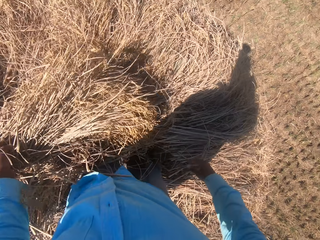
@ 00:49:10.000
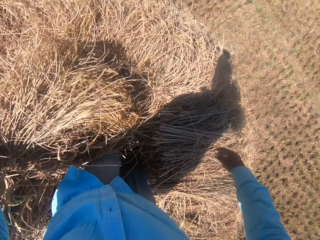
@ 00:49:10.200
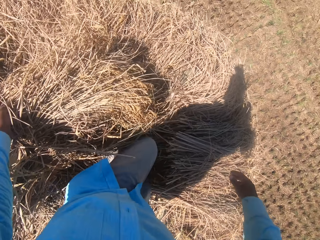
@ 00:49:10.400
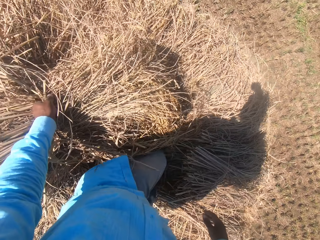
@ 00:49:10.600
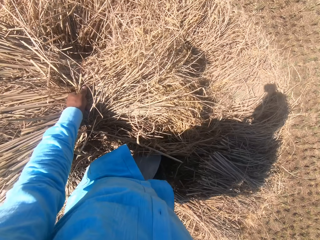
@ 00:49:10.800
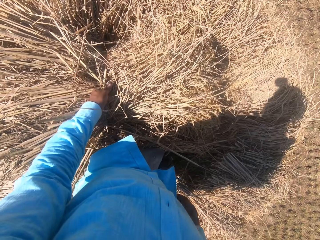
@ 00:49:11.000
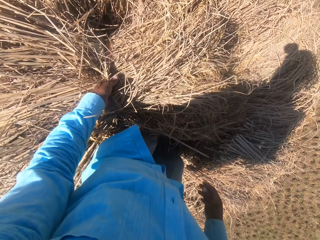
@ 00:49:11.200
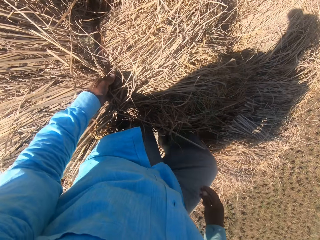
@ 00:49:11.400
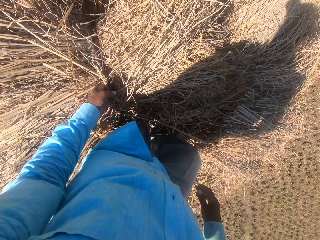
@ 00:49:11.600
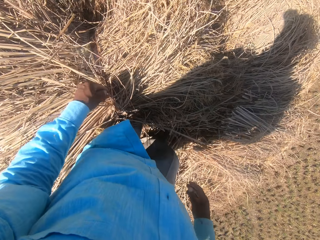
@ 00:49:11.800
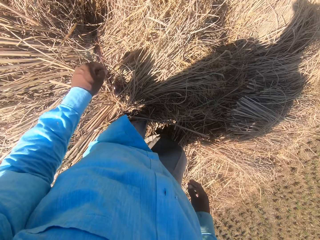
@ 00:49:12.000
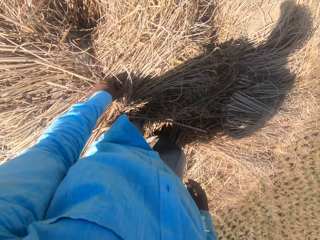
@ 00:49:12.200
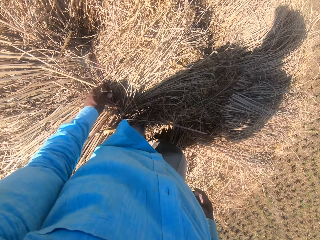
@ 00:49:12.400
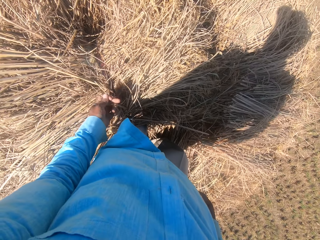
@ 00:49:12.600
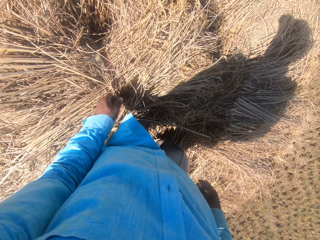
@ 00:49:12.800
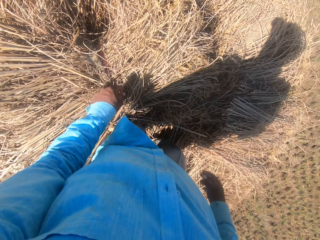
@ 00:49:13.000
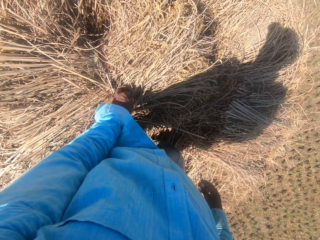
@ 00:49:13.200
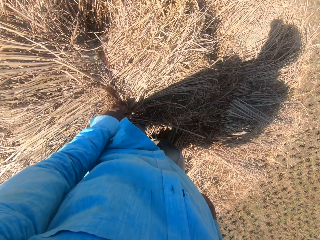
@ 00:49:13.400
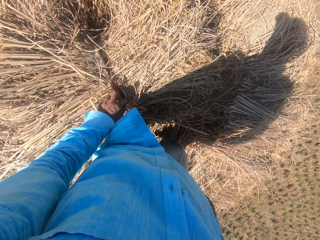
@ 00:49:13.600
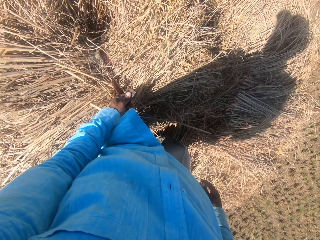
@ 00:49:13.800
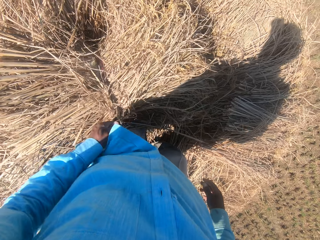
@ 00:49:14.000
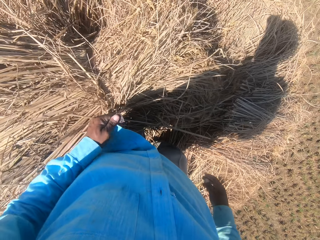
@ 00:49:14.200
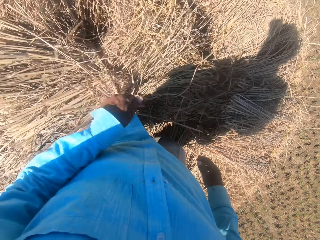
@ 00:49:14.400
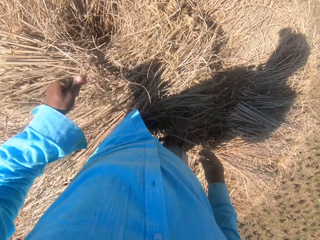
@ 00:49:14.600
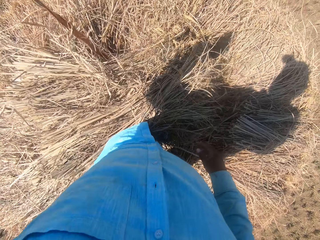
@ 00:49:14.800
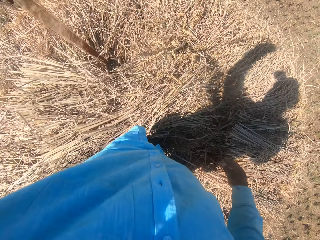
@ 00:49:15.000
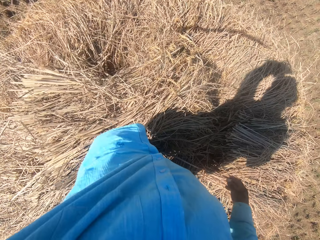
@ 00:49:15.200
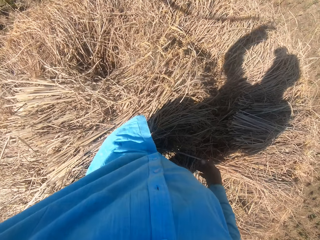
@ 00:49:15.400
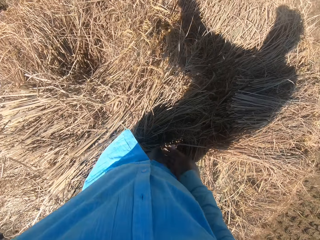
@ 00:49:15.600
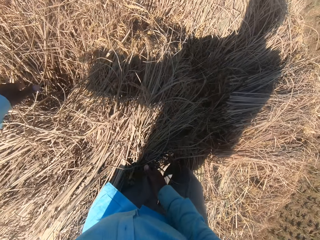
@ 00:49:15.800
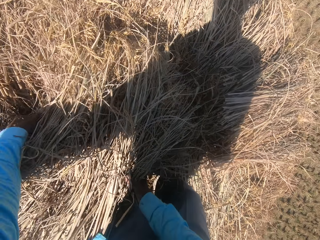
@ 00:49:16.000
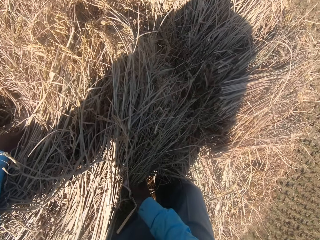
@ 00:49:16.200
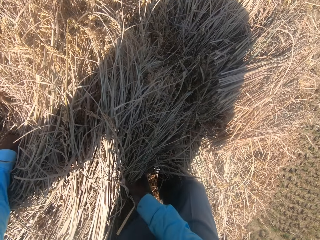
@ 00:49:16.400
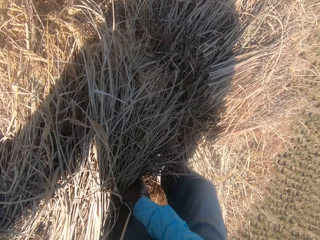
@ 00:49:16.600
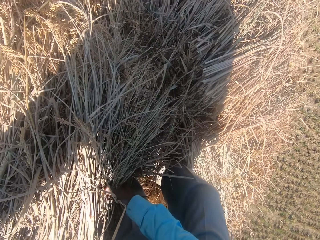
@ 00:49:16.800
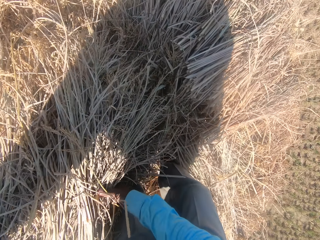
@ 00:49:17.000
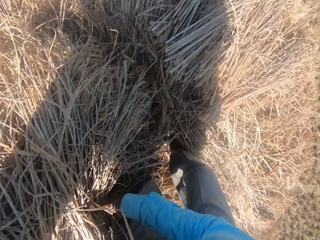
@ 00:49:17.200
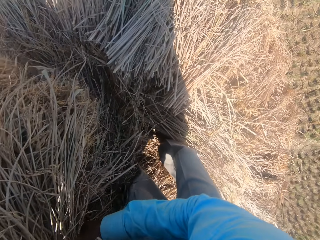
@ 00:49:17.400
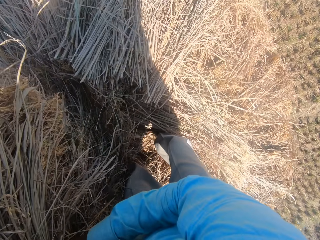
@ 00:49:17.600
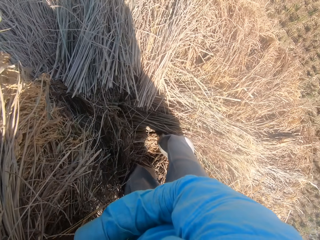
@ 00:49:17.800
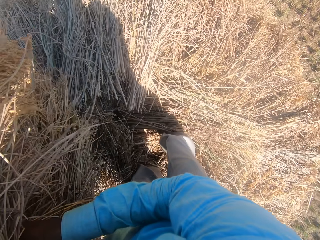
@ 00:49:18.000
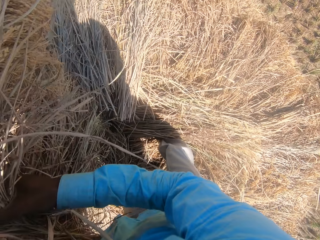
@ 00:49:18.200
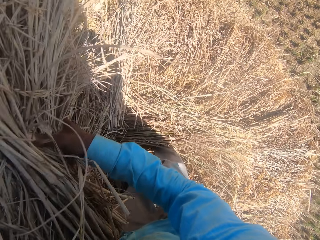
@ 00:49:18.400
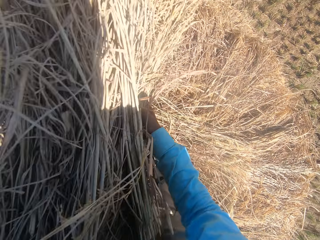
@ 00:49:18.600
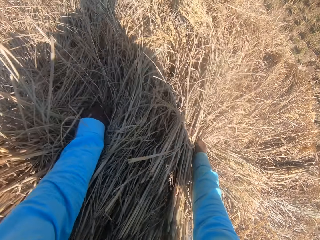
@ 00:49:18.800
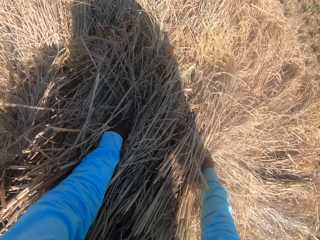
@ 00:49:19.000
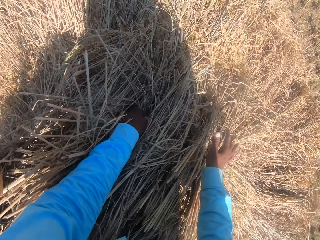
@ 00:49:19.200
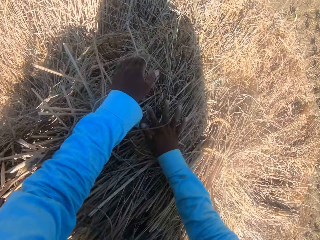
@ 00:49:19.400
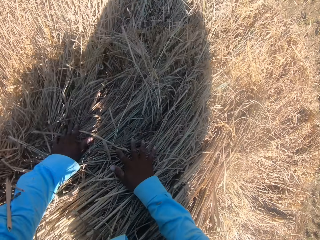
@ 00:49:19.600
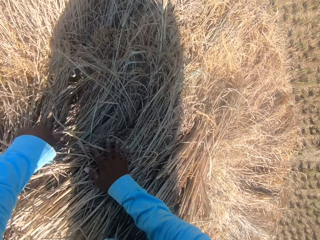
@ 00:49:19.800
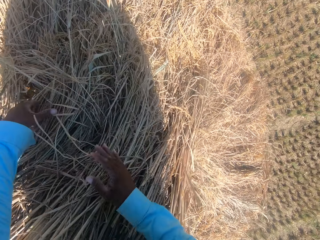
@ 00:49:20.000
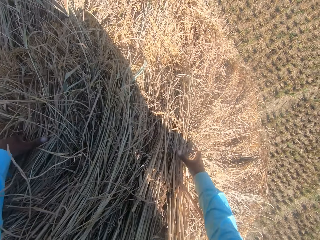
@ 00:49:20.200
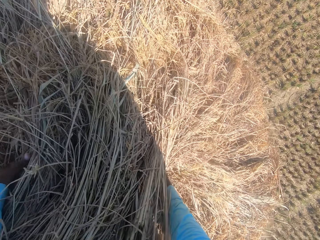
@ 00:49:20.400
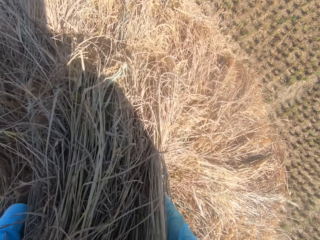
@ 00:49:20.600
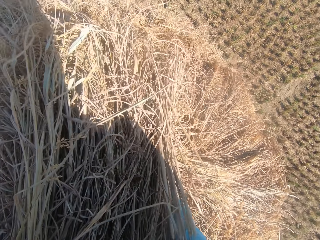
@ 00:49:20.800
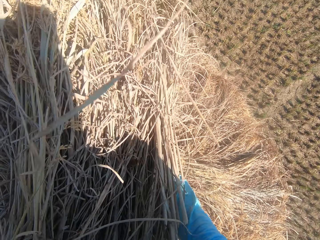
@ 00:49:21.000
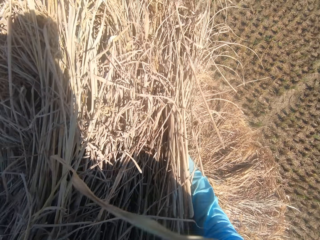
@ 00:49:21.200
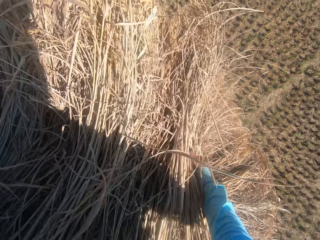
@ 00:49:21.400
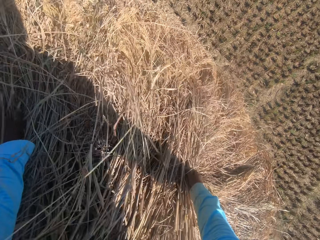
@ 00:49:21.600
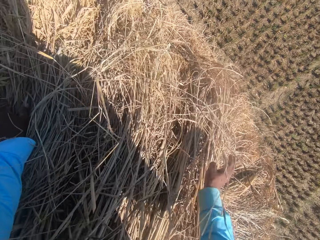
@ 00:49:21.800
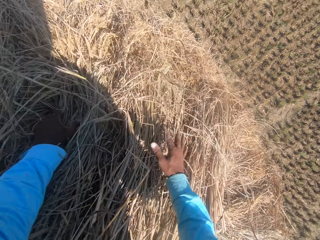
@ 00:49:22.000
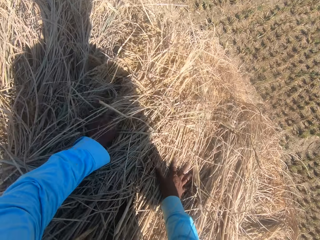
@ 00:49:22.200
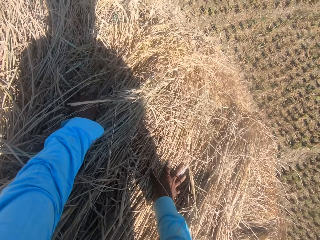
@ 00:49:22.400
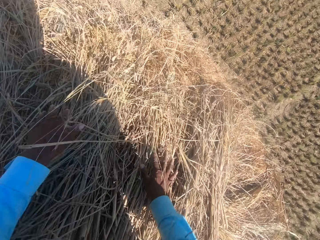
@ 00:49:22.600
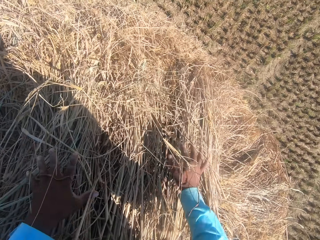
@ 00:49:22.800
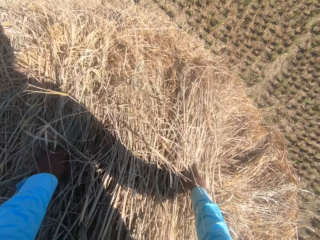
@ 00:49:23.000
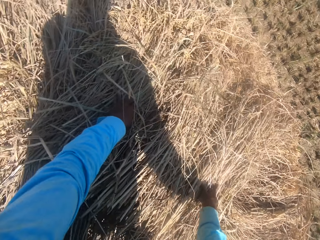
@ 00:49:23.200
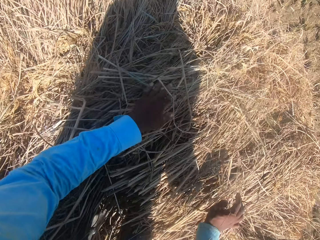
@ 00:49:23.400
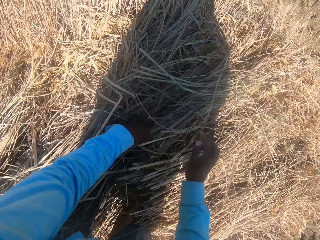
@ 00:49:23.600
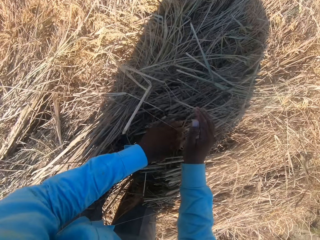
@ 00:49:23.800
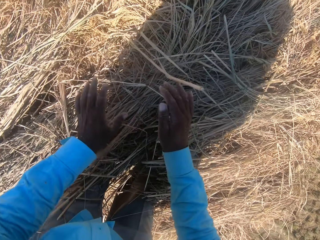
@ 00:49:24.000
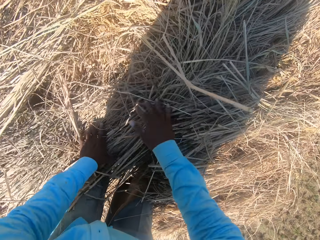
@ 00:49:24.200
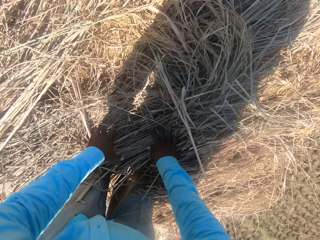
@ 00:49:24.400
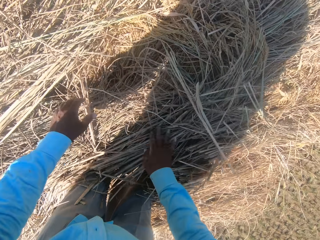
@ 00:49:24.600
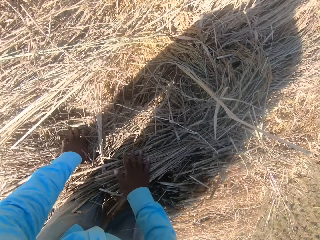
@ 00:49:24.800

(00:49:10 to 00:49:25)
The camera wearer puts the grass straws on the tuft. He steps on the grass straws. He unties the rope or string on the stack of dried grass straws. He pulls his hand off the string. He pulls the rope from the stack of dried grass straws with his hand. He drops the rope on the field. He arranges the stack of dried grass straws on the heap. He picks grass straws with both hands. He puts the grass straws on the tuft. He holds the grass straws with his hands. He picks grass straws with both hands. He puts the grass straws on the tuft. He spreads the grass straws with his hands.

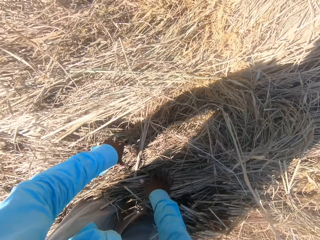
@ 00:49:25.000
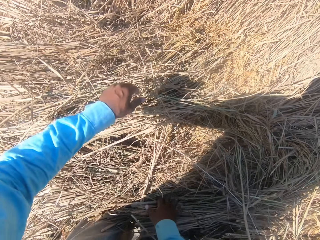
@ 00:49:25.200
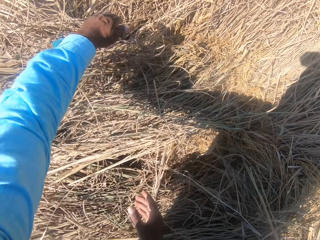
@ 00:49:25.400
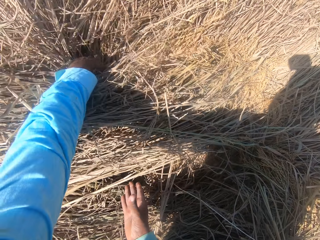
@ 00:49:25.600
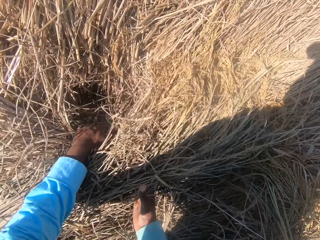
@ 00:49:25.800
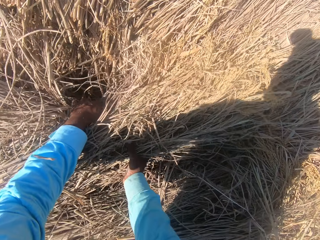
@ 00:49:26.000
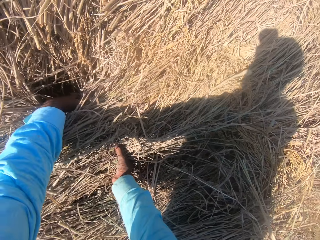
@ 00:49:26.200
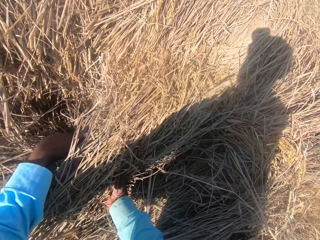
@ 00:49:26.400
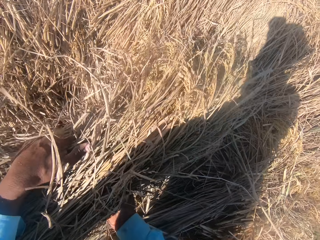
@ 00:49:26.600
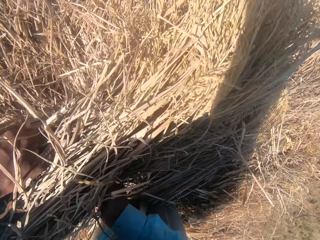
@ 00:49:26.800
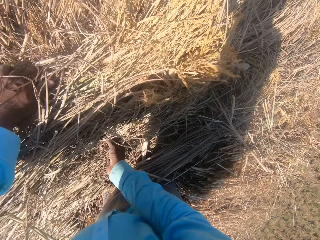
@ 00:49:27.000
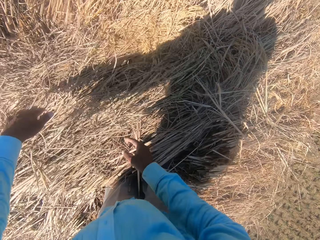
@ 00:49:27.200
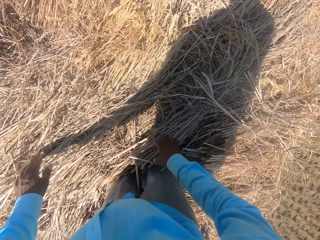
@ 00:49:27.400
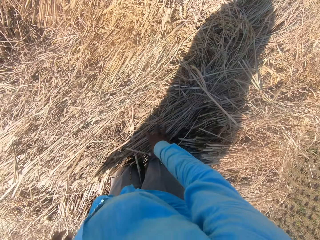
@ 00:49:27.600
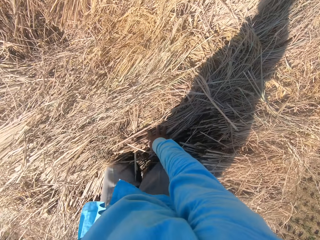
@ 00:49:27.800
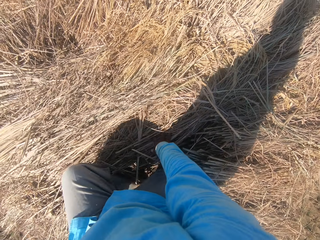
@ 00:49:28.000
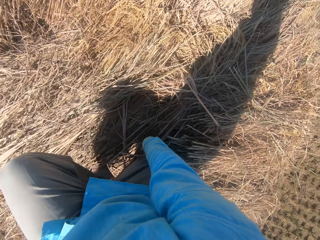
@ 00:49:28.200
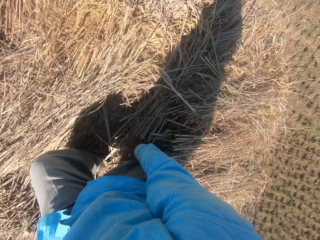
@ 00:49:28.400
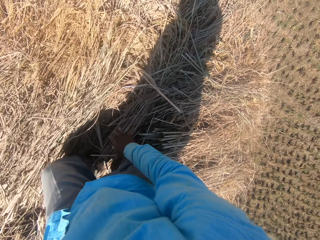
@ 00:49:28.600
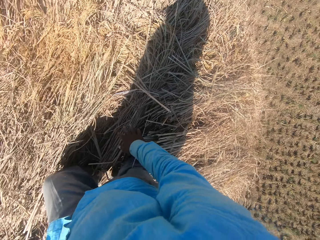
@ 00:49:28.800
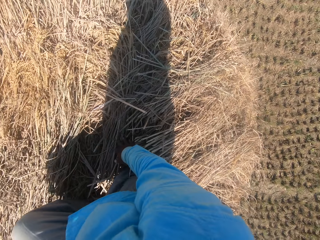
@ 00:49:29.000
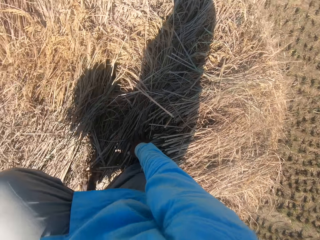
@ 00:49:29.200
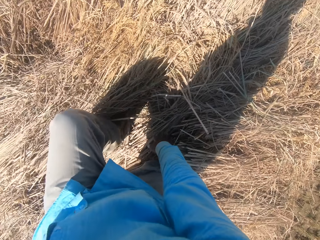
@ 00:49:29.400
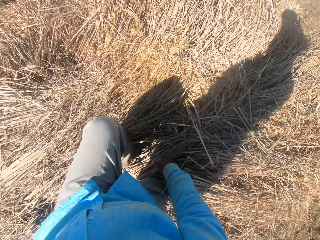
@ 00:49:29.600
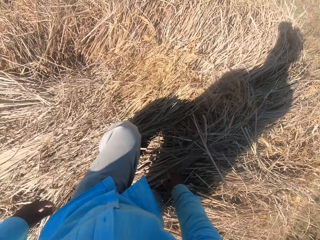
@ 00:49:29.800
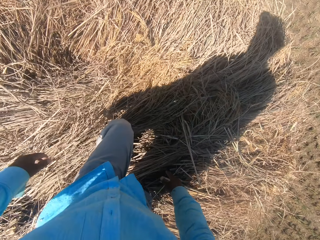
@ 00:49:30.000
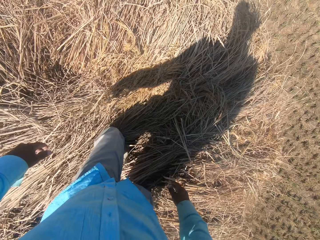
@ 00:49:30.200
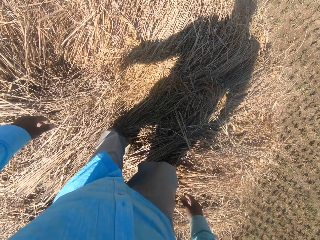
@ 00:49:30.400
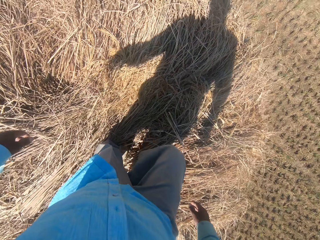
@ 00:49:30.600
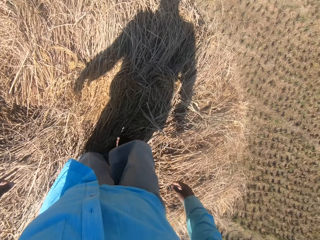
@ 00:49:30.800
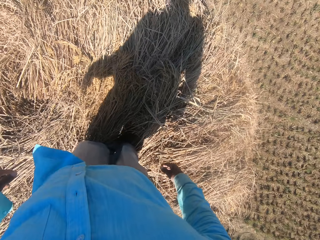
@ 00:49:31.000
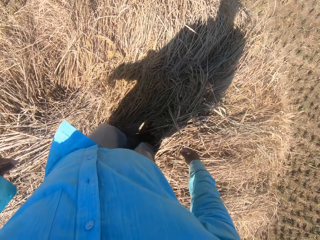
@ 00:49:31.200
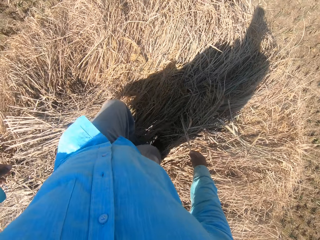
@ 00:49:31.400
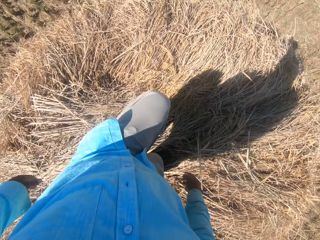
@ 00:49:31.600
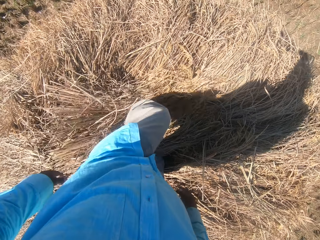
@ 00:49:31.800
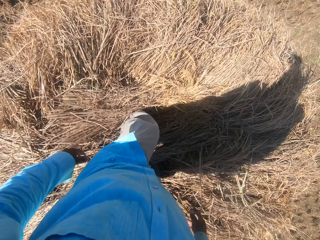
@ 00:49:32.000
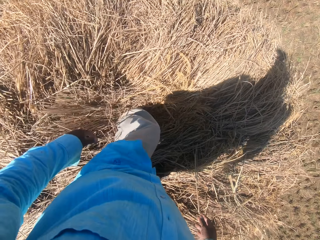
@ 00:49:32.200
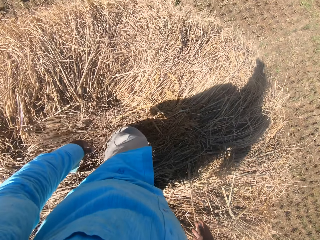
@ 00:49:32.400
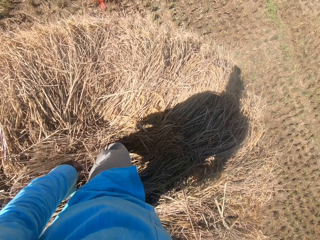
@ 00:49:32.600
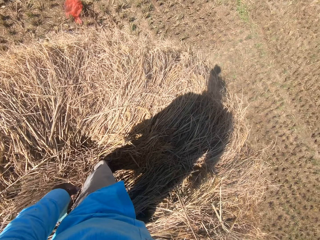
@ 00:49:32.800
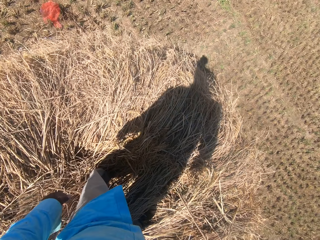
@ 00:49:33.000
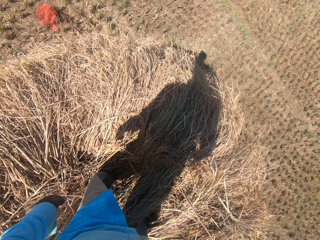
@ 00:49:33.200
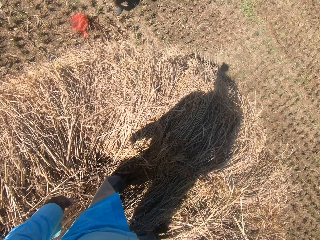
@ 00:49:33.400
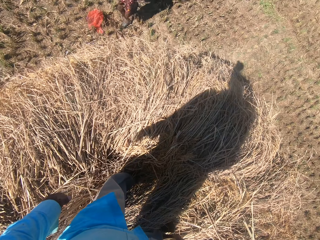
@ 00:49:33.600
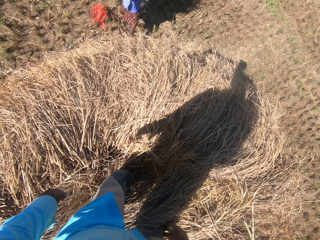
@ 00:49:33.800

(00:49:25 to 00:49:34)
The camera wearer picks the dry grass. He places the dry grass on the heap. He adjusts the dried grass straws with his legs. He walks on the dry grass. He converses with a man. The man walks towards the camera wearer.
